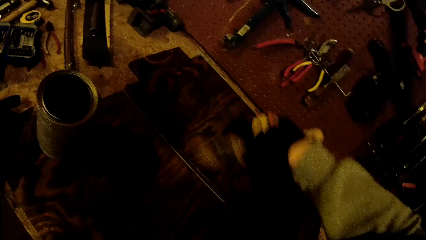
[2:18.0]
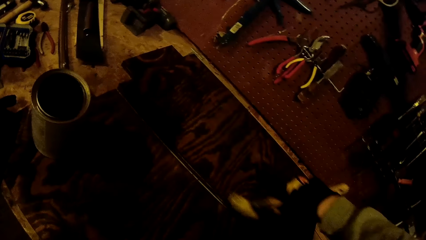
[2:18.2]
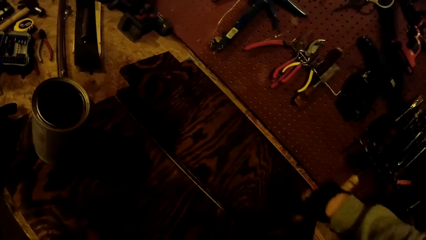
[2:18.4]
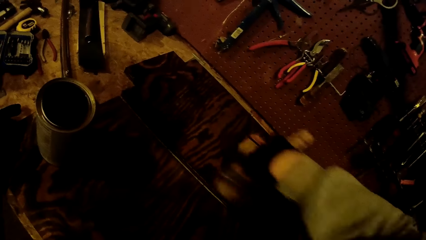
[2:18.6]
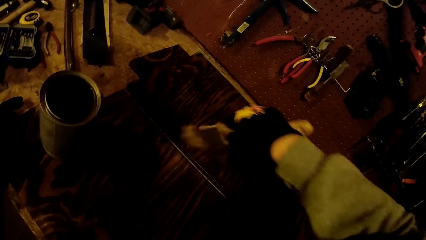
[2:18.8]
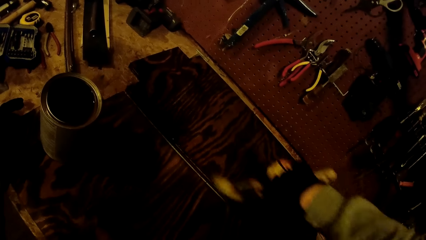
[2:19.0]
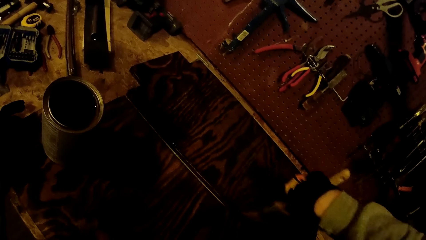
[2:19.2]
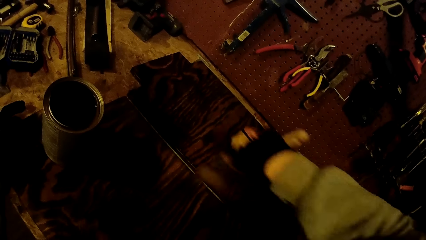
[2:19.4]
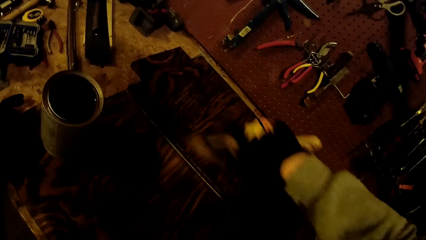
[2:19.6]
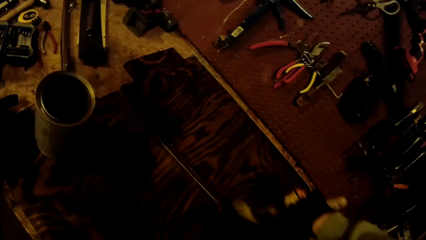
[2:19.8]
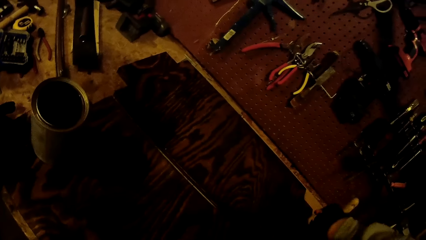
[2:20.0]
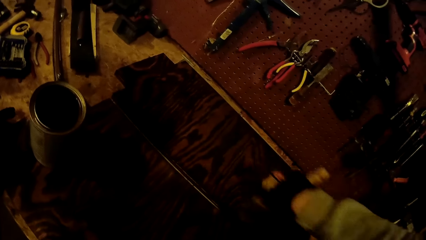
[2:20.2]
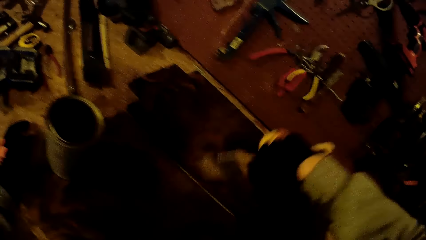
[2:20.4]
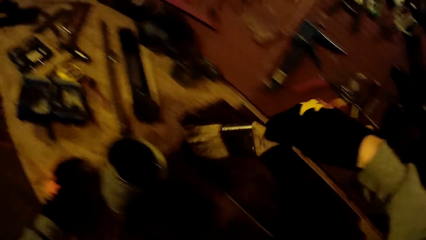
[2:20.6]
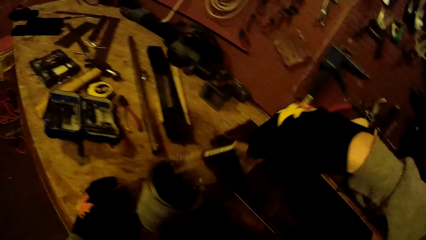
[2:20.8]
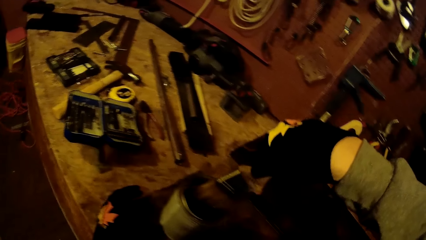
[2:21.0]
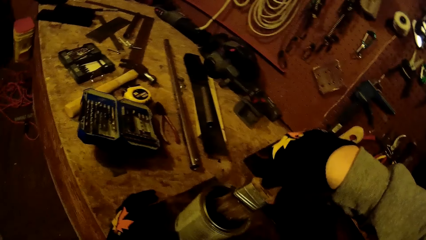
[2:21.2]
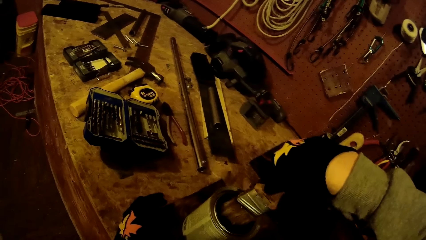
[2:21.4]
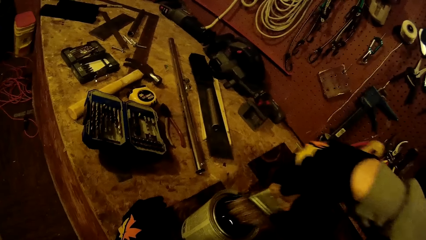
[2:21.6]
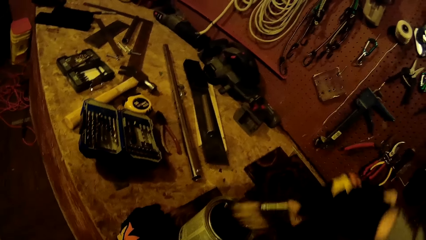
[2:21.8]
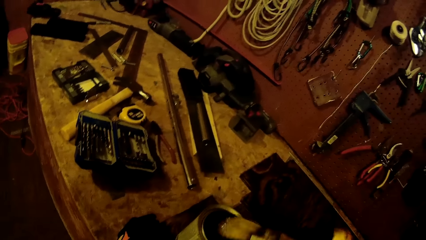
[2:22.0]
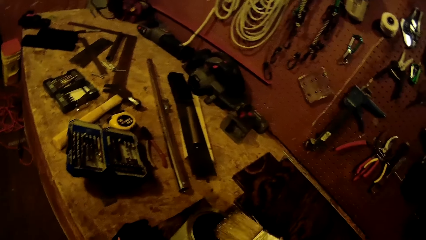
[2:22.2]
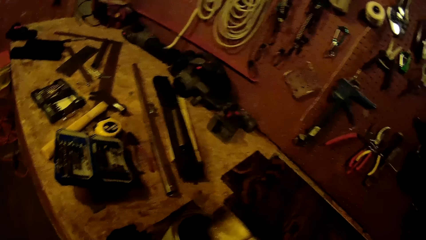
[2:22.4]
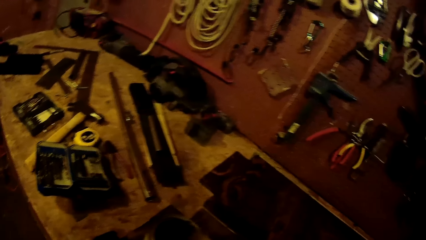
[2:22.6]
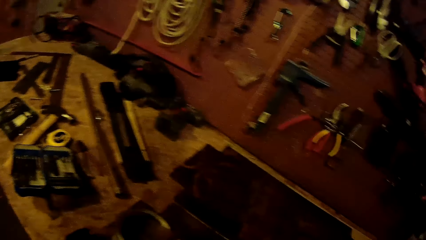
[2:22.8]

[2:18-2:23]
The camera wearer dips the paintbrush in the can of paint on the wooden board on the worktable with his gloved right hand.

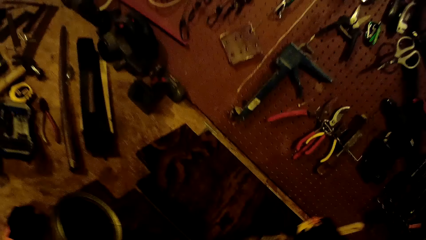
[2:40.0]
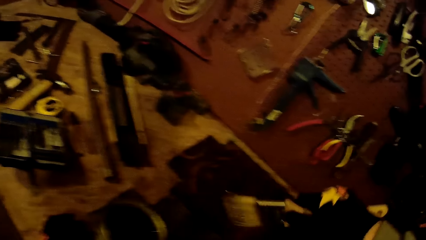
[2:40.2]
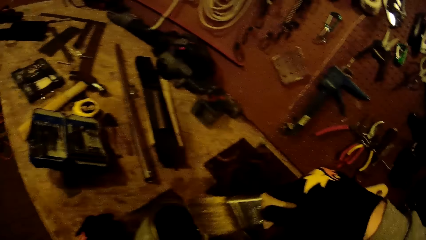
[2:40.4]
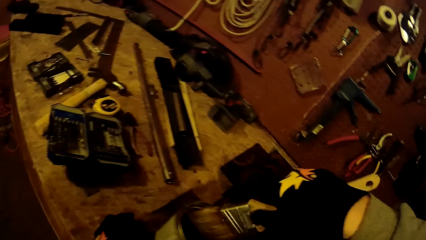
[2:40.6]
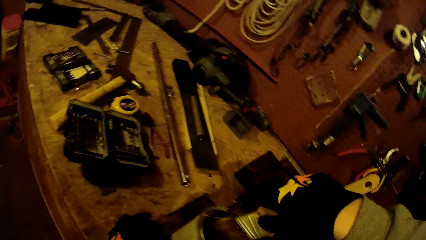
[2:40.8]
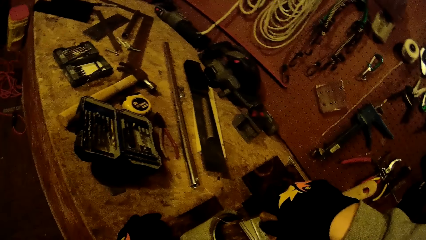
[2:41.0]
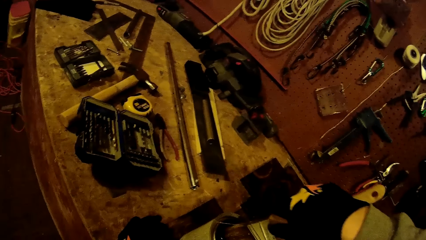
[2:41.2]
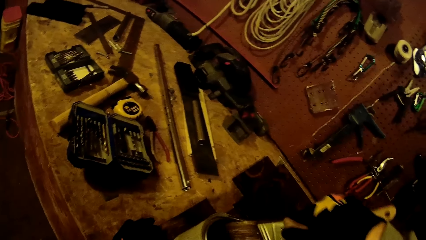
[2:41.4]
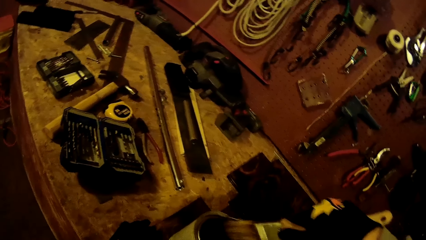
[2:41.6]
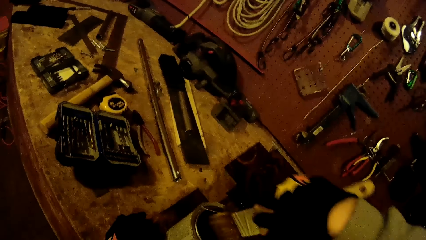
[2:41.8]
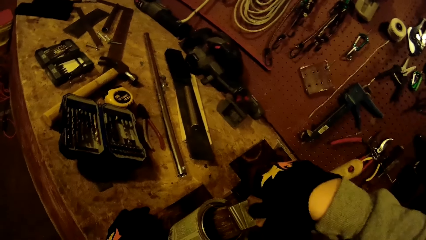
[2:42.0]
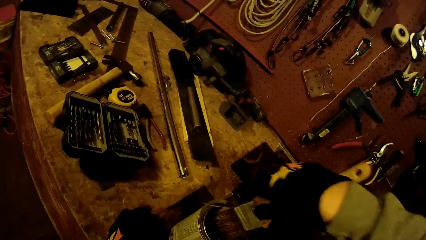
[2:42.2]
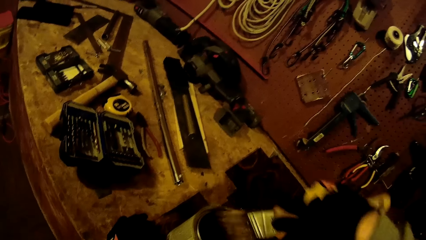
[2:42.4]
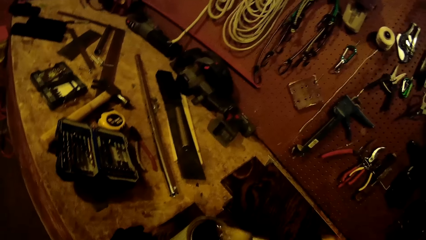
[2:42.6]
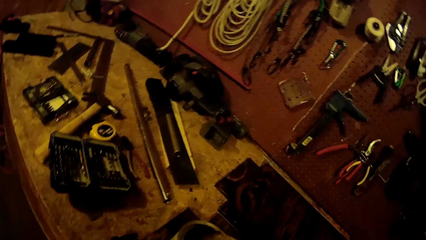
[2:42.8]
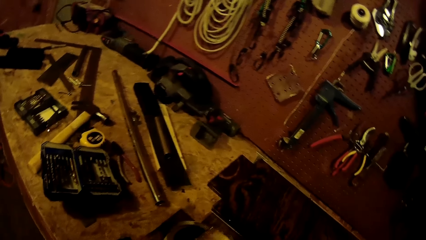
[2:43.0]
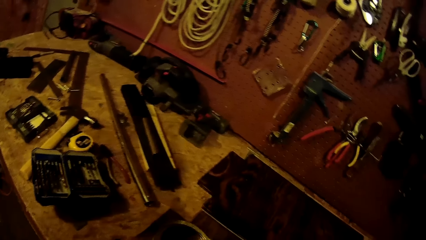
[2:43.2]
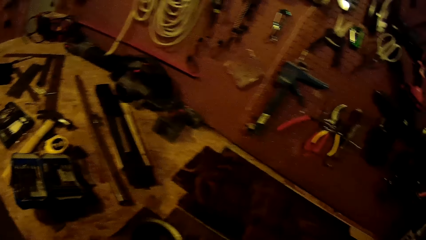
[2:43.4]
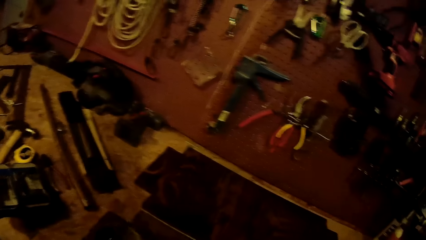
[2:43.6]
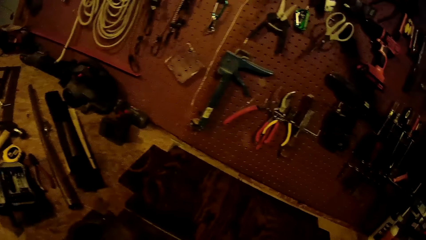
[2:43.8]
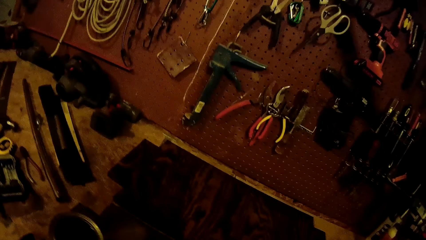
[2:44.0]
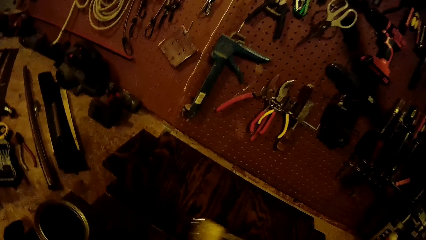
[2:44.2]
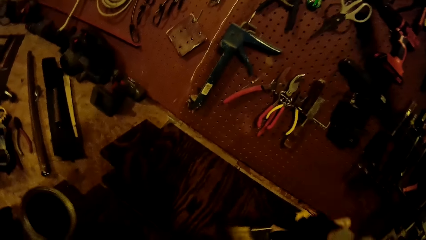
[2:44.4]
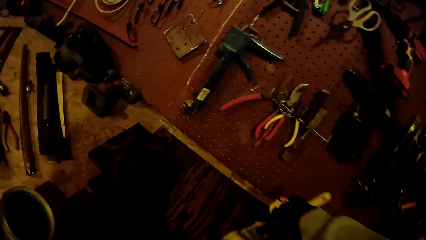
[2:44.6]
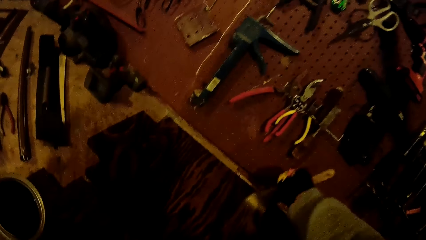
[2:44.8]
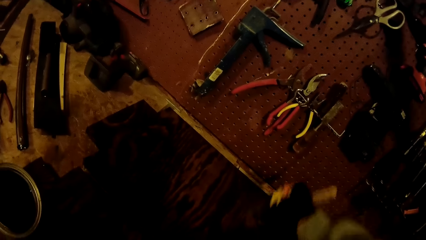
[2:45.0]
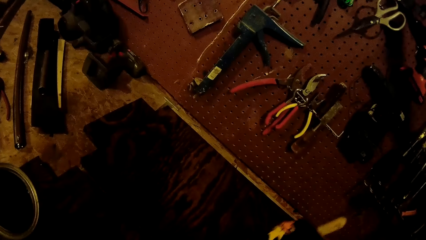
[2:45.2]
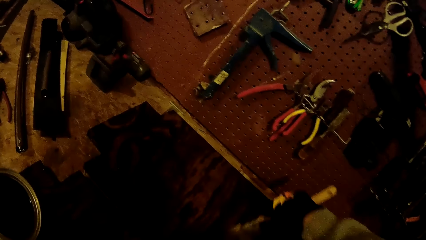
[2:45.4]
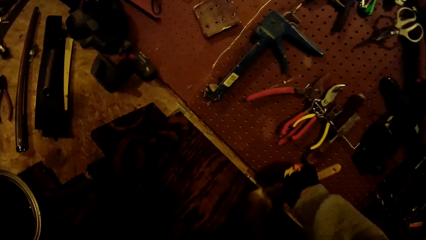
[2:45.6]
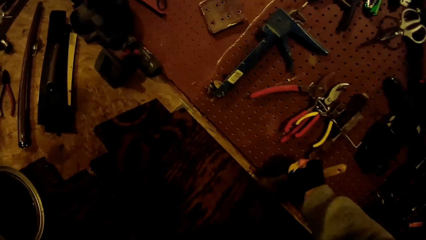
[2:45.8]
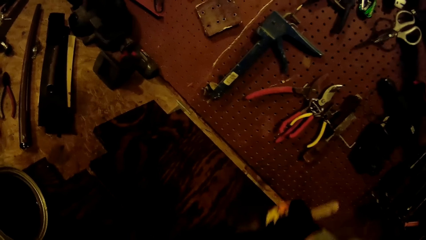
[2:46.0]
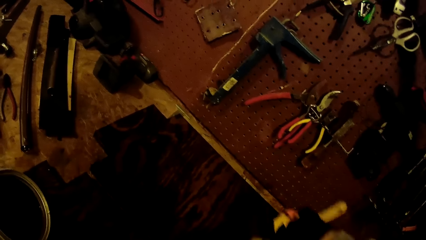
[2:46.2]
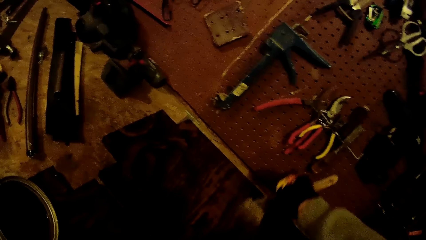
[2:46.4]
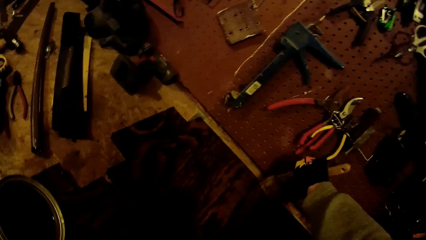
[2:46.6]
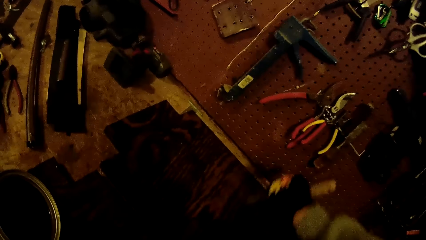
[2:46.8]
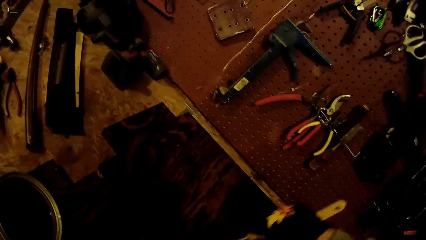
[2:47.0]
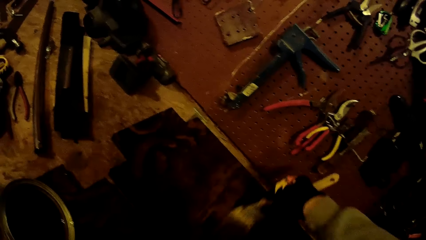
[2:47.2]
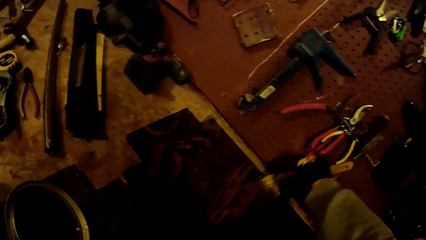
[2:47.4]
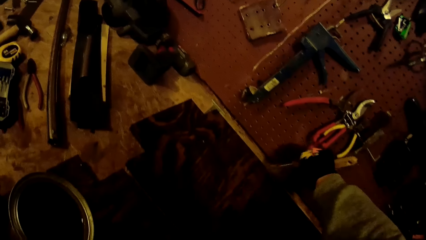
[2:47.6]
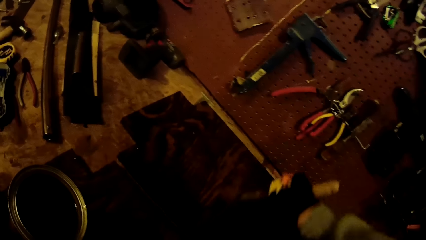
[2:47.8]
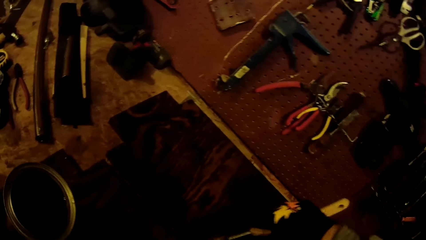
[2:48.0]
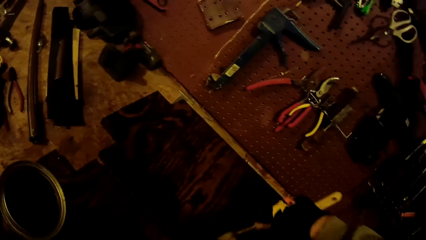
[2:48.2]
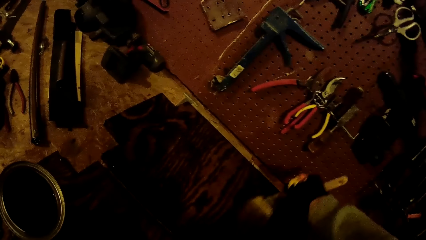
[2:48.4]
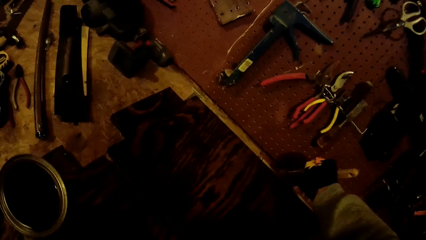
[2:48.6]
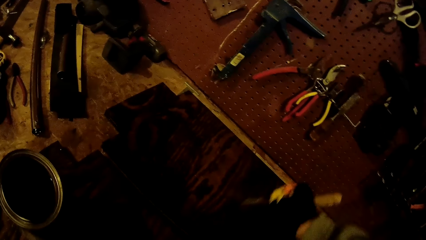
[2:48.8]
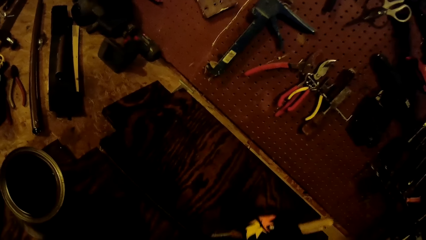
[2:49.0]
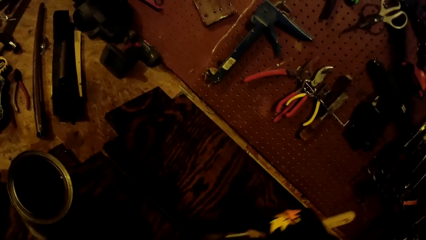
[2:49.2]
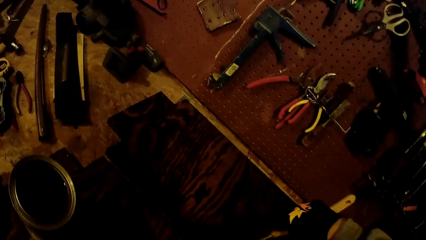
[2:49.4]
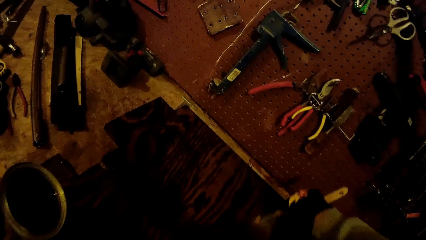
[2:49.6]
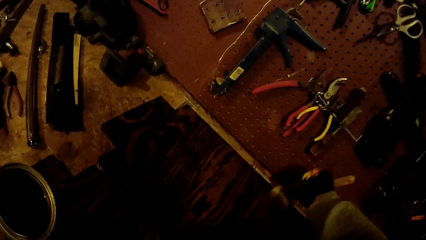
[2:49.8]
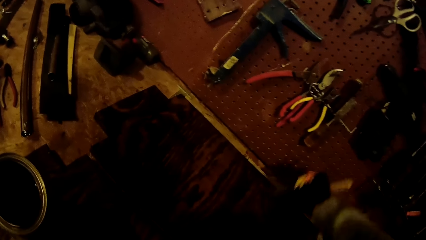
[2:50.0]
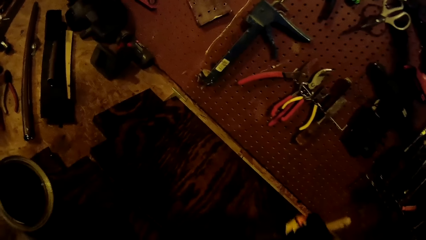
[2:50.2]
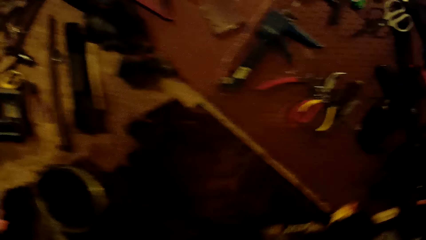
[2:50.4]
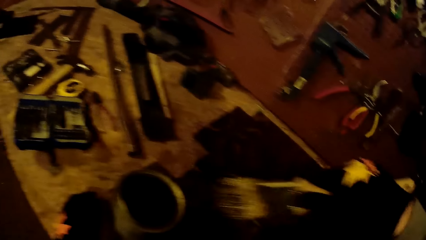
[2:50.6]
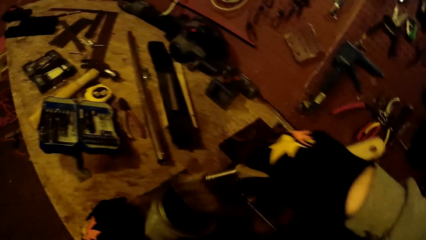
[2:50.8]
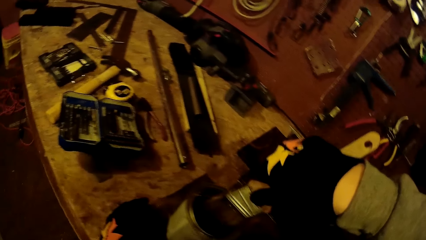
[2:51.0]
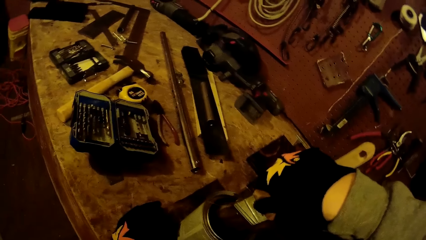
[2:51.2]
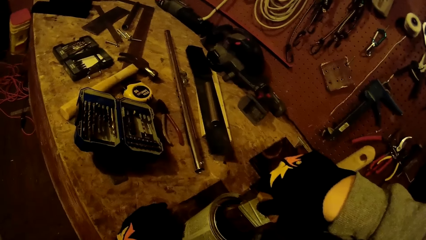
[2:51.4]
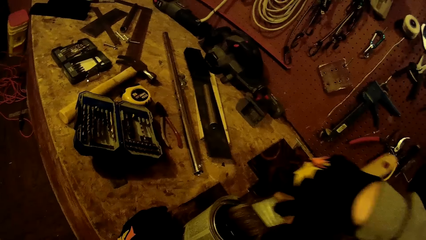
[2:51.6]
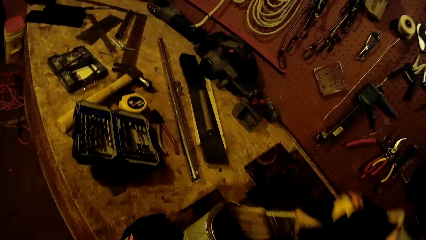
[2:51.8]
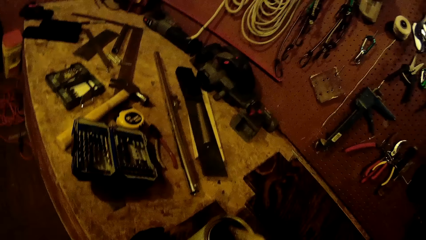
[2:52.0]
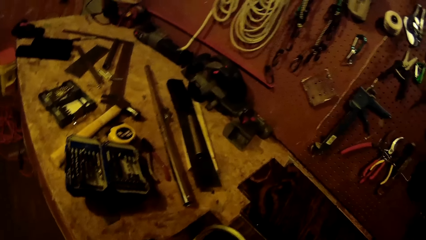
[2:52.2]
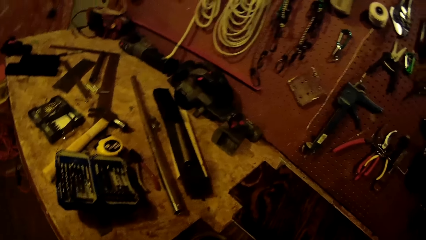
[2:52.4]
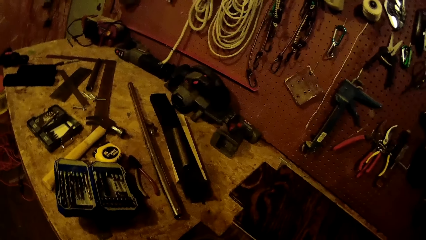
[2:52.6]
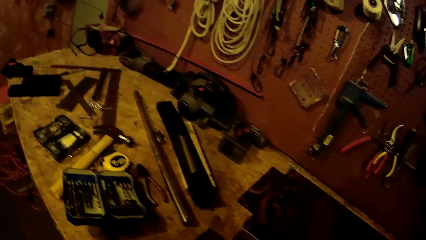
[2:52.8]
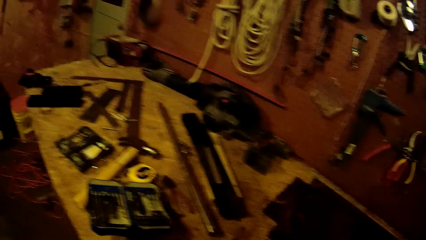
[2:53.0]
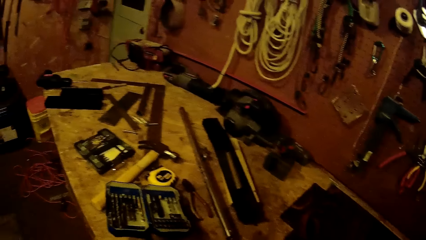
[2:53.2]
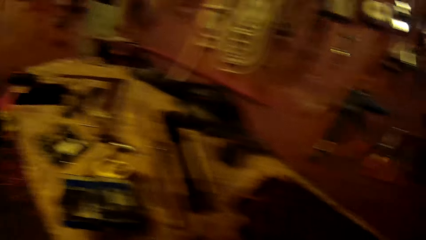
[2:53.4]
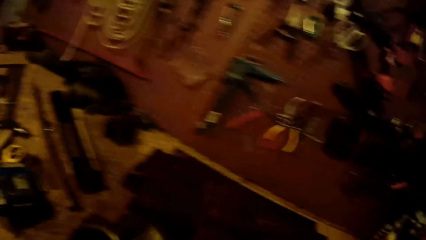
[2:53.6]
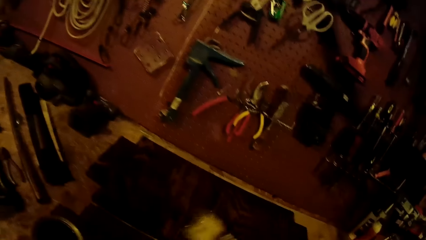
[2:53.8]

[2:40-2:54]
The camera wearer dips the paintbrush in the can of paint on the wooden board on the worktable with his gloved right hand. He paints the wooden board on the worktable with the paintbrush in his gloved right hand. He dips the paintbrush in the can of paint on the wooden board on the worktable with his gloved right hand.
